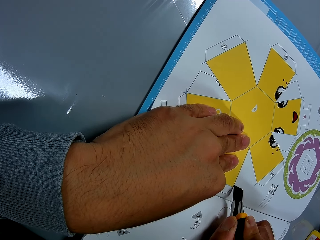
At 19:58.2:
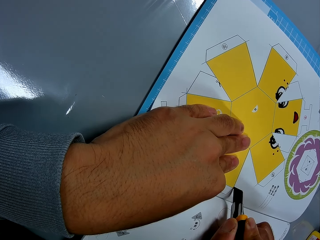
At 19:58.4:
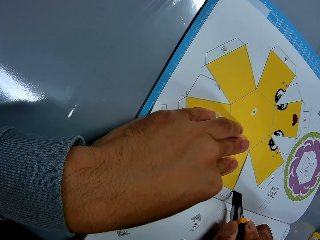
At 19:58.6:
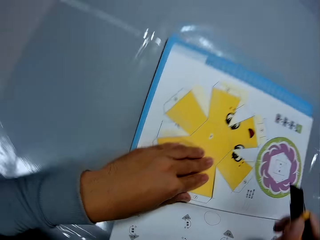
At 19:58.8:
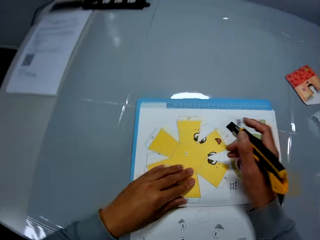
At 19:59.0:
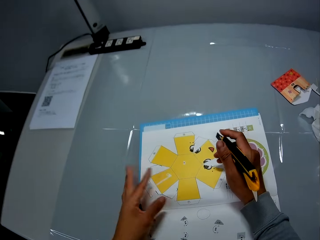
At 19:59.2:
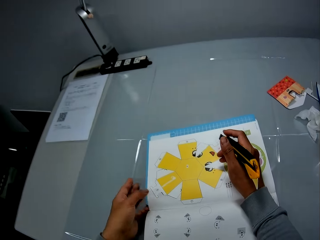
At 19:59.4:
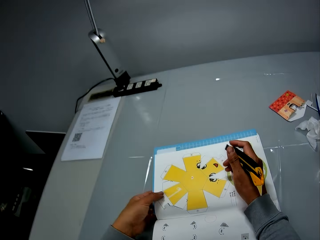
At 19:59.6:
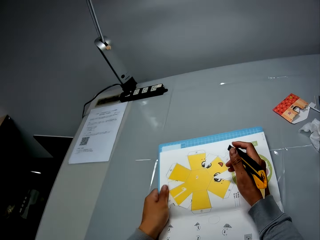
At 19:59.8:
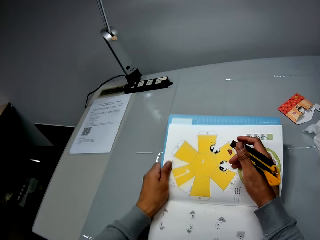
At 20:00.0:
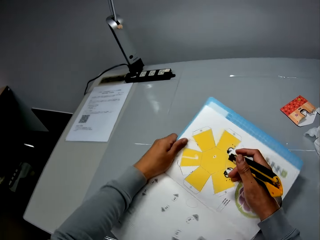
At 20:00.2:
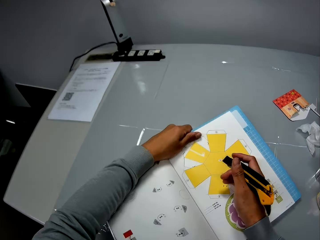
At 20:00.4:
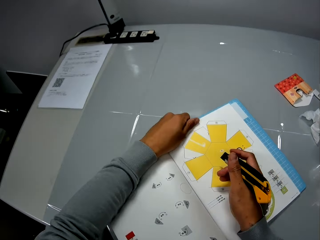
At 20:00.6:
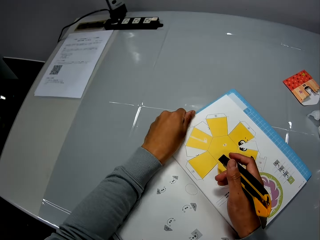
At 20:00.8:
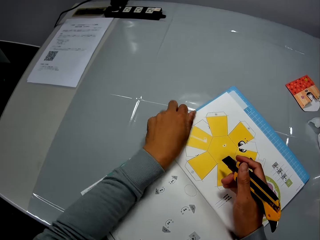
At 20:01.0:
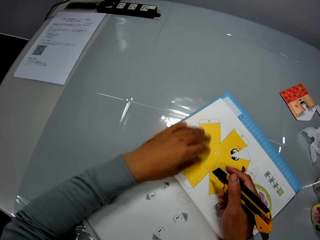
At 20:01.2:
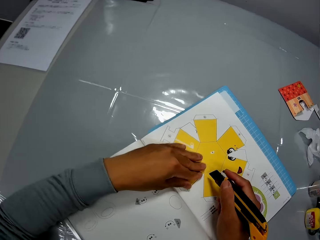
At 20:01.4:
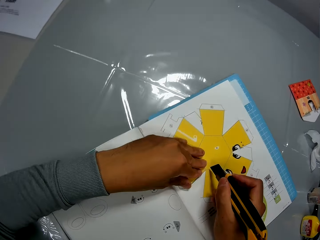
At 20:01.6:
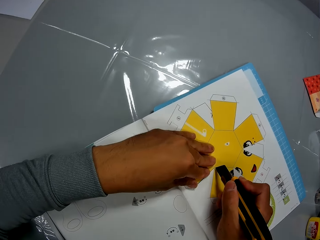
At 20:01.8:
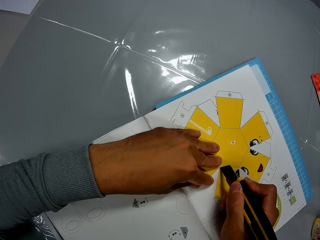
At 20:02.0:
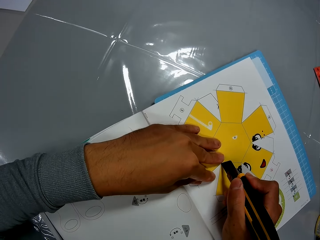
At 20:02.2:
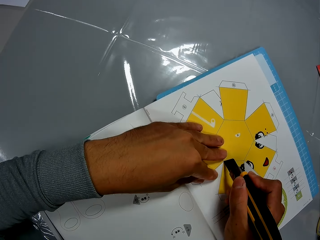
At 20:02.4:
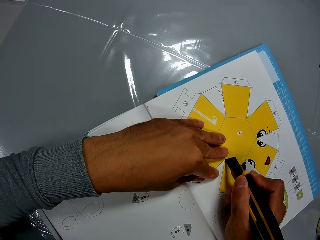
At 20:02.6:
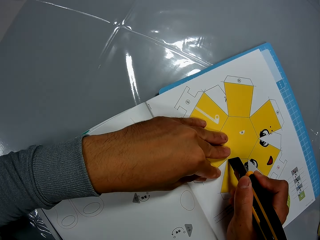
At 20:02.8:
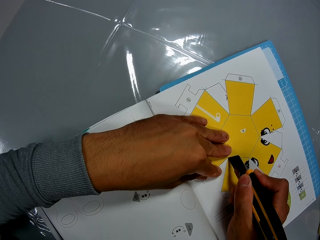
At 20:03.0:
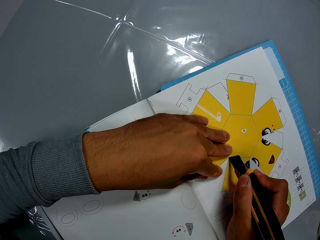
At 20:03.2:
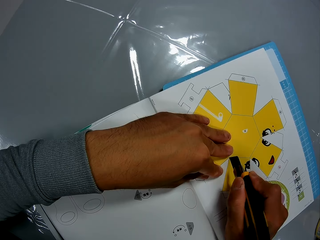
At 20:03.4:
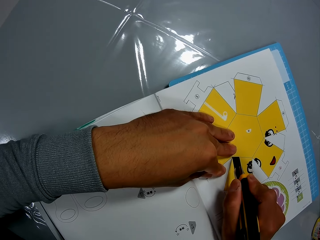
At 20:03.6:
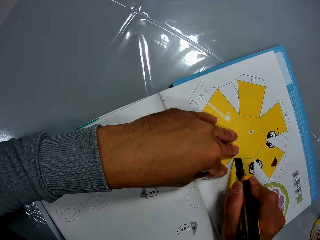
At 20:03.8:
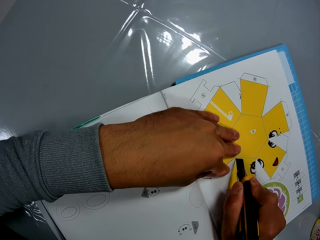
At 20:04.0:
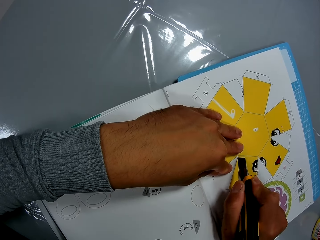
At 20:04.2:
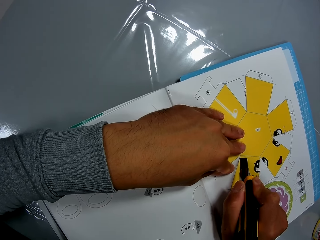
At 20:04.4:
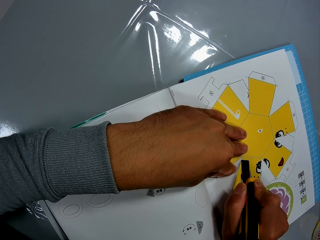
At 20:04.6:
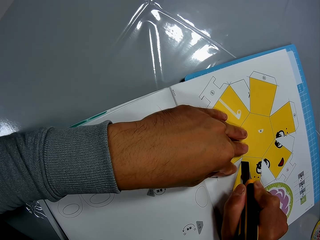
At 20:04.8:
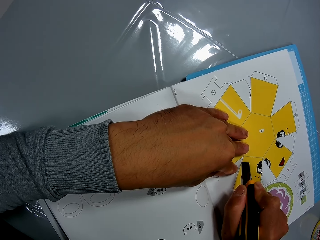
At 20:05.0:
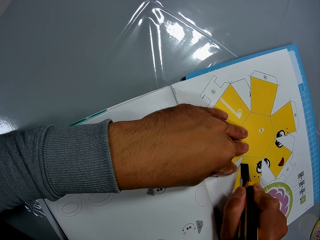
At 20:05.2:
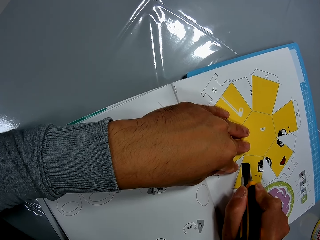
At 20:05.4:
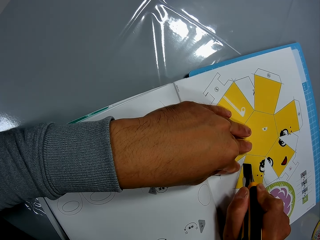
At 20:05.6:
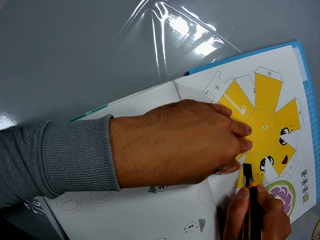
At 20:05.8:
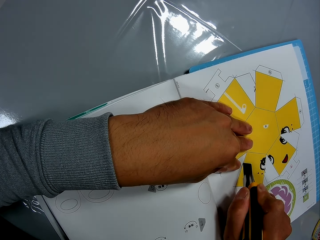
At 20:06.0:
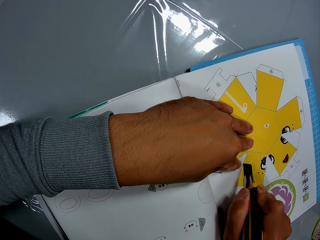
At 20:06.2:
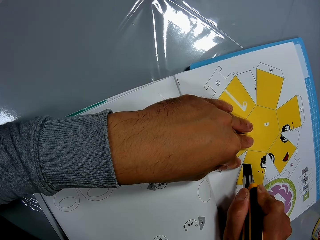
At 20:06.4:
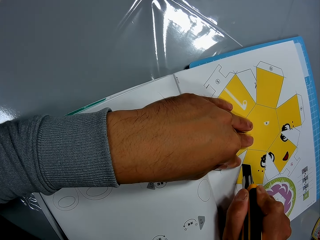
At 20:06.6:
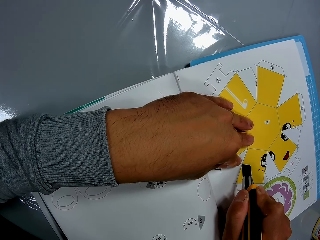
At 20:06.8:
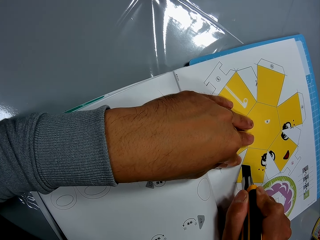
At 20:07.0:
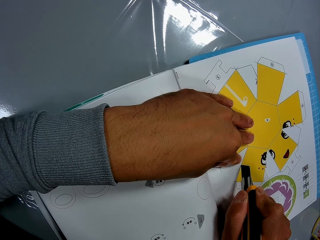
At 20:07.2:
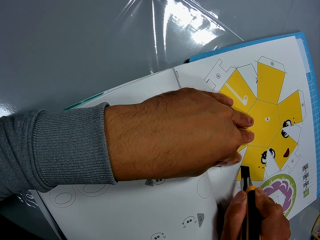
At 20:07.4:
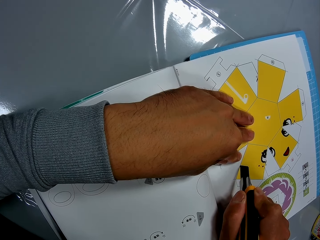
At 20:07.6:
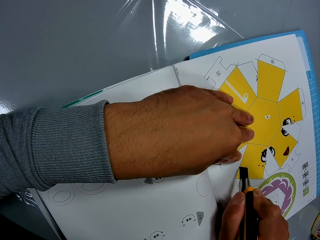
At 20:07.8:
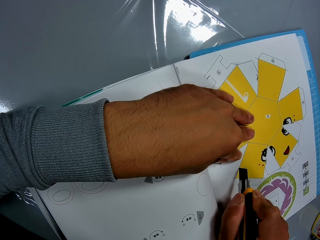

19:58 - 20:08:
The camera wearer adjusts the craft pieces book on the table. He rotates the craft book. He places his left hand on the craft book. He adjusts the craft knife on the craft pieces book page. He cuts the craft pieces book page using the craft knife on the mat craft board.

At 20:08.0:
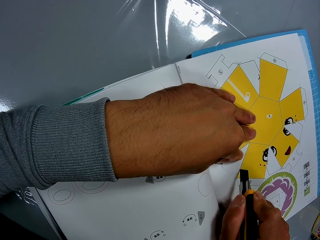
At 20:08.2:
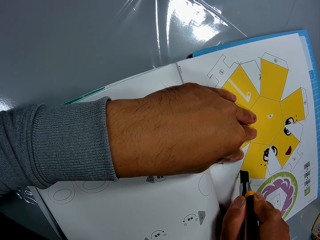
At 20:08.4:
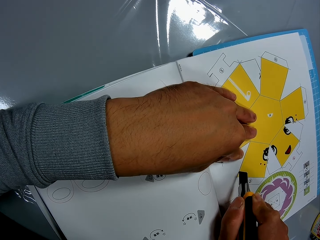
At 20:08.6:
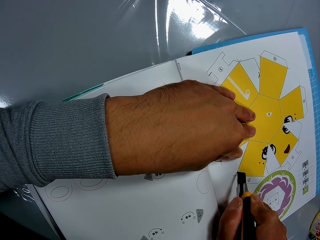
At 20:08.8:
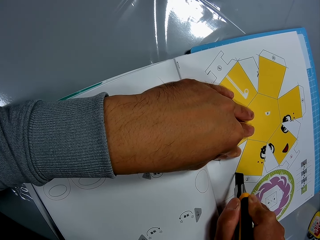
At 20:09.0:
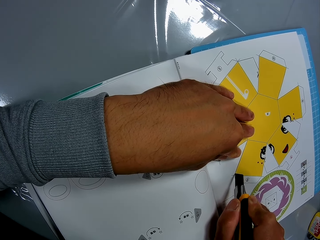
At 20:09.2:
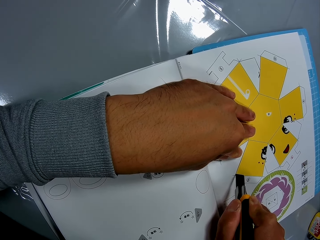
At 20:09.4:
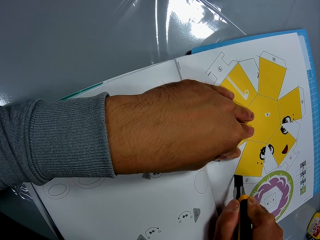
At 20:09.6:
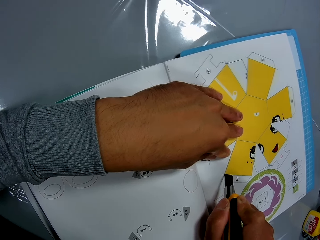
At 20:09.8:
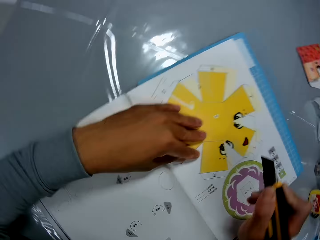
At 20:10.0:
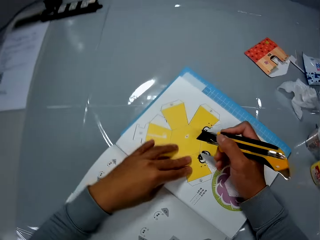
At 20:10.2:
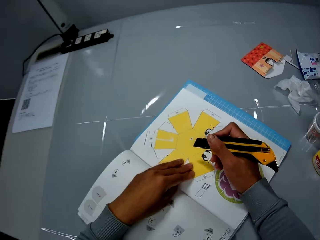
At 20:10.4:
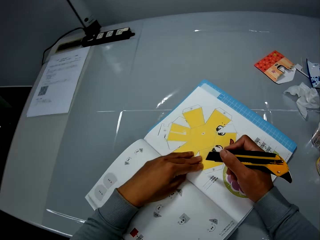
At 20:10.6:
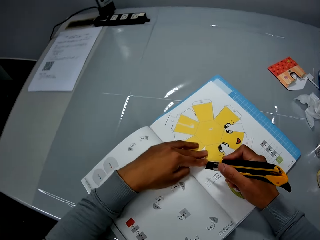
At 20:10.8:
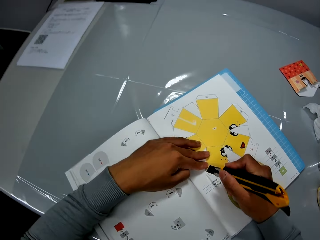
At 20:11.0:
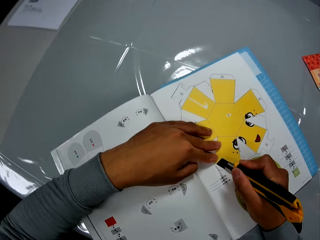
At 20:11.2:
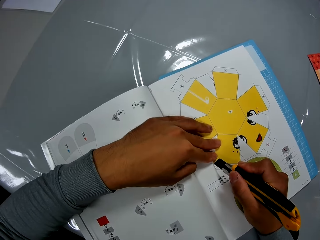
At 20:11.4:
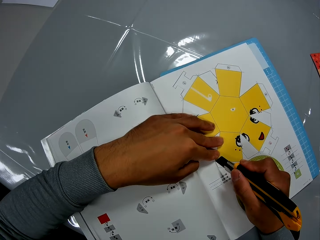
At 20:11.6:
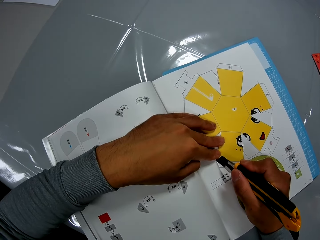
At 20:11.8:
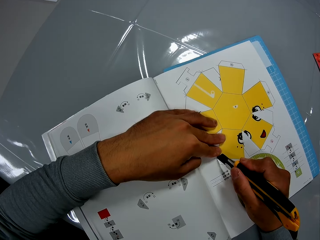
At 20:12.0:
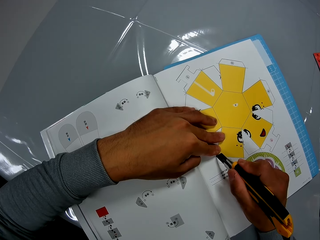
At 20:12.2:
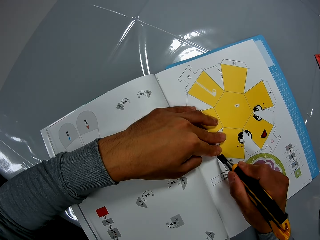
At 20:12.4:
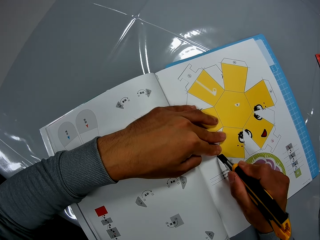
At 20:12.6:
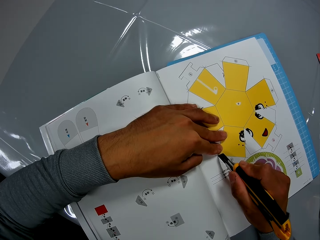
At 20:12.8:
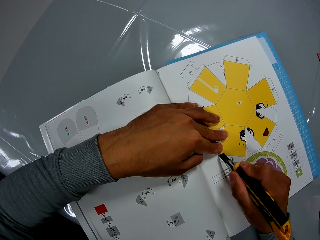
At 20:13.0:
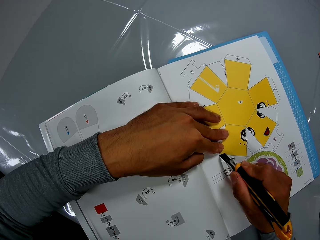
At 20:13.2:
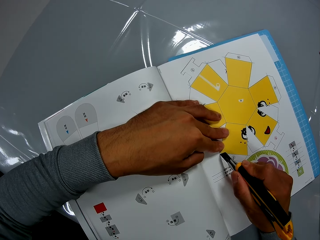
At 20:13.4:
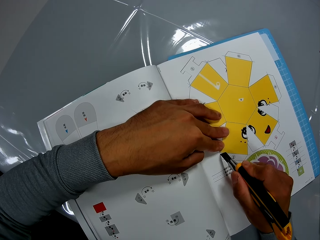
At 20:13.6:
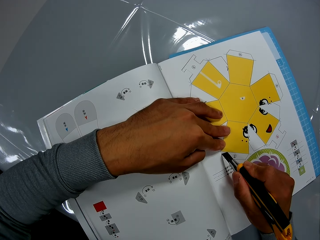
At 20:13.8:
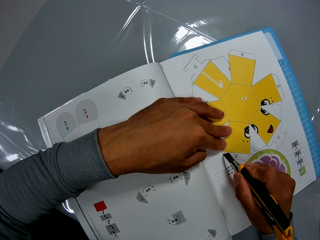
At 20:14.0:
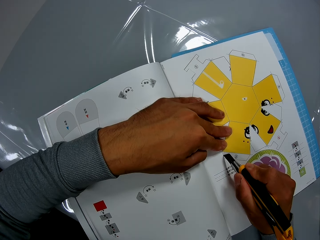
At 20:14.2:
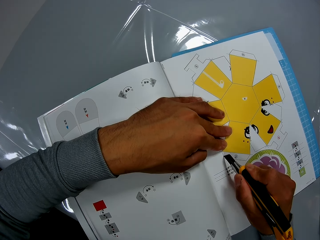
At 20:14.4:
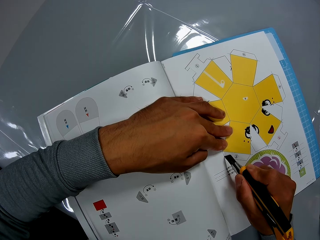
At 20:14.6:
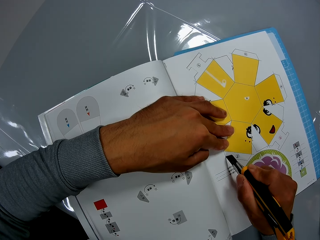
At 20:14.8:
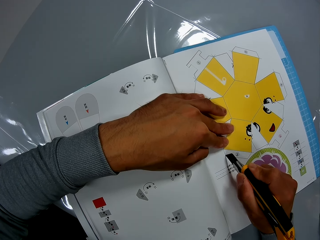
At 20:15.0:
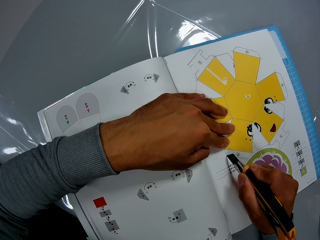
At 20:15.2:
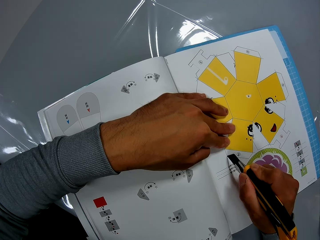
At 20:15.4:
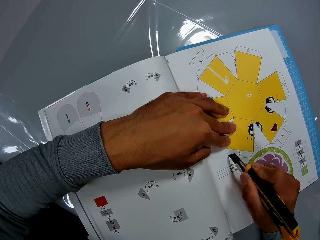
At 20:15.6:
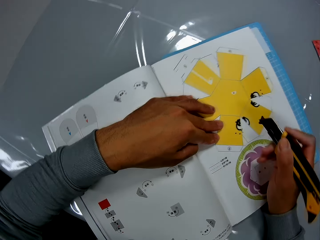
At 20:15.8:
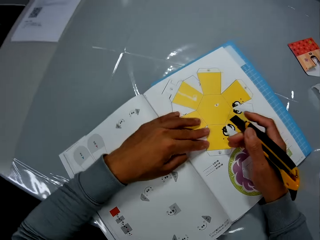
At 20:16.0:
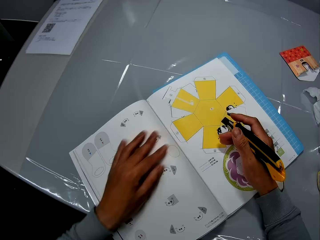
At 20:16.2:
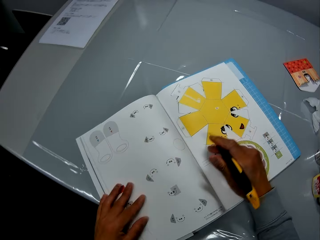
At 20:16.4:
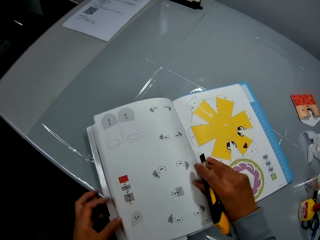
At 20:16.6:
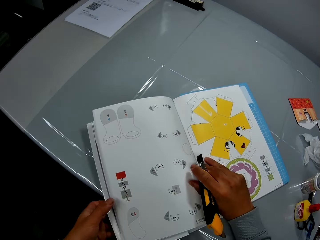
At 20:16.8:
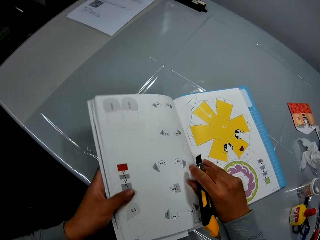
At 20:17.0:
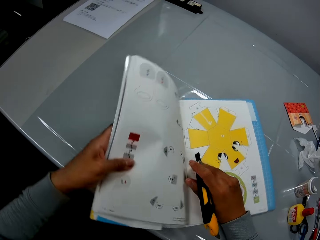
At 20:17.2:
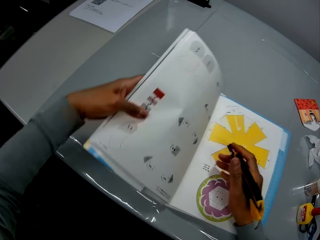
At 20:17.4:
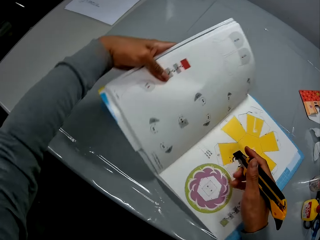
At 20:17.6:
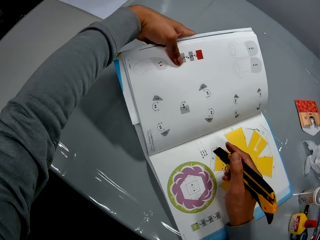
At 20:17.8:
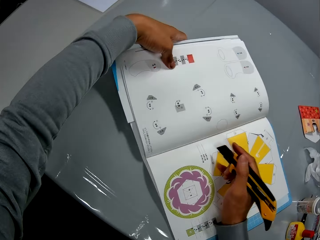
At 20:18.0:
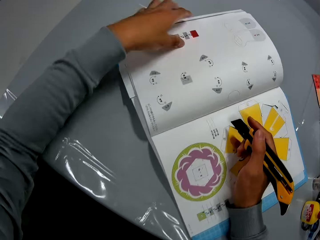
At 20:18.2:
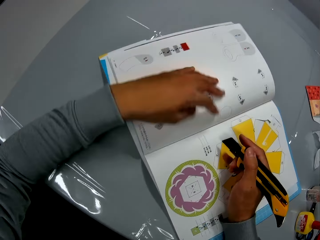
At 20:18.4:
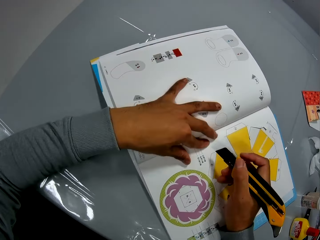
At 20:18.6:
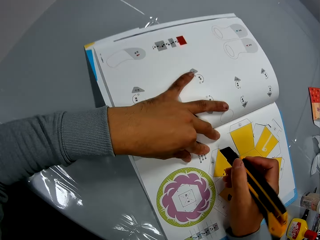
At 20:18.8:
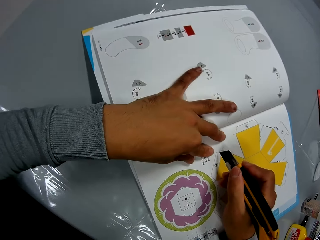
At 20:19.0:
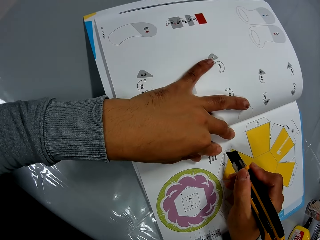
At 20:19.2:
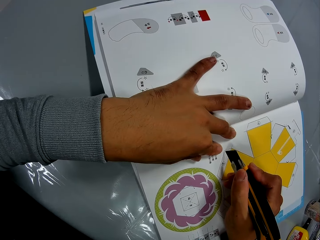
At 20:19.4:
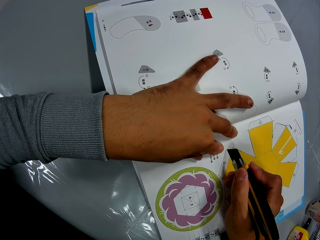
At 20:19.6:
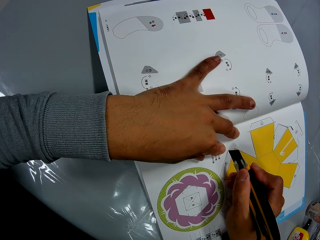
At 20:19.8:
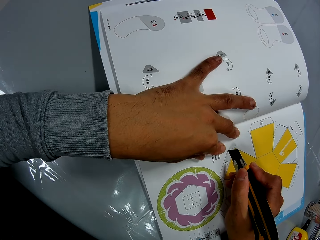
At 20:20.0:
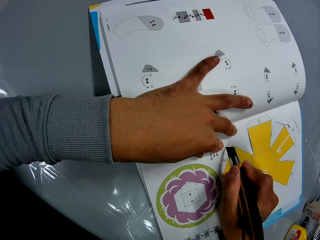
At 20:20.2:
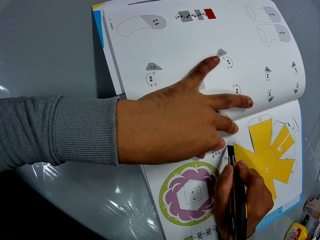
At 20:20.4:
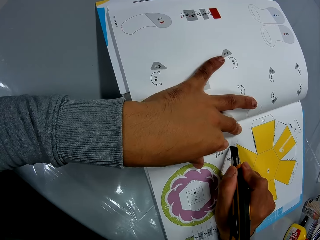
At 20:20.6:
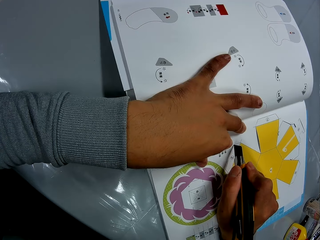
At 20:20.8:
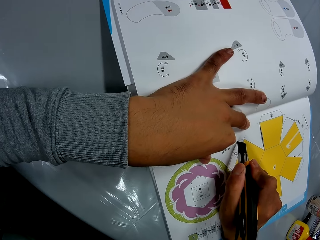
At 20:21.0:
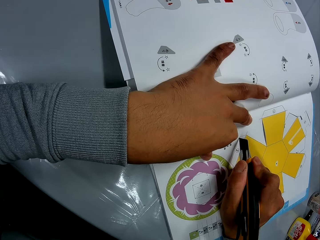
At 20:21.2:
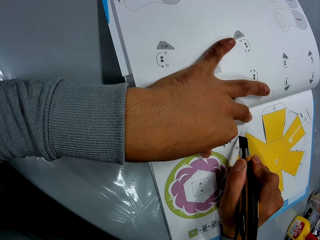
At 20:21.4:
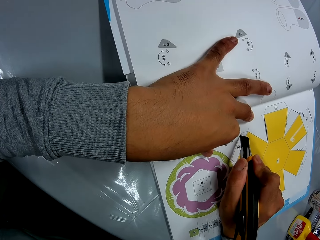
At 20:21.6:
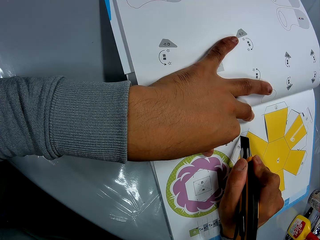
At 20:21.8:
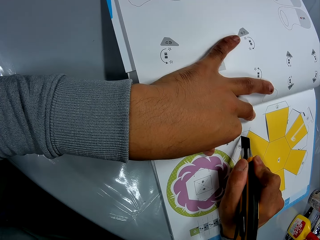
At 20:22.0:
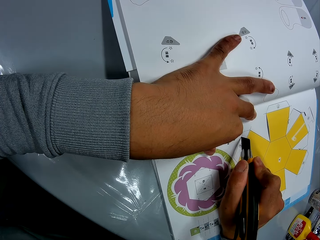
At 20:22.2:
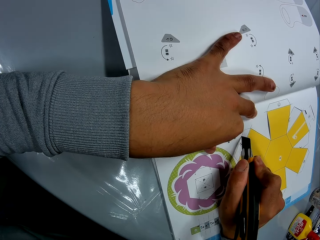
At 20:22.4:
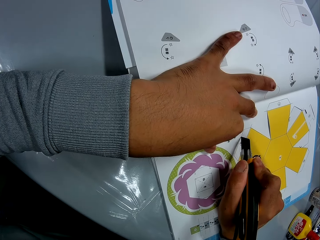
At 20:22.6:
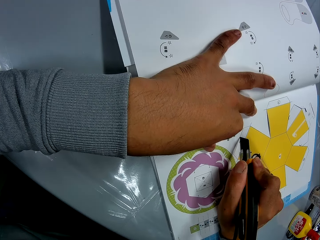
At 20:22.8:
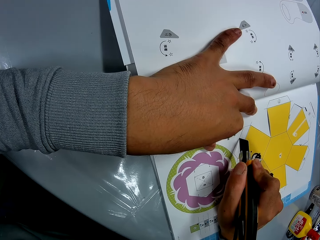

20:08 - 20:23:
The camera wearer adjusts the craft knife on the craft pieces book page. He cuts the craft pieces book page using the craft knife on the mat craft board. He adjusts the craft pieces book on the table. He rotates the craft book. He places his left hand on the craft book. He adjusts the craft knife on the craft pieces book page. He cuts the craft pieces book page using the craft knife on the mat craft board.
